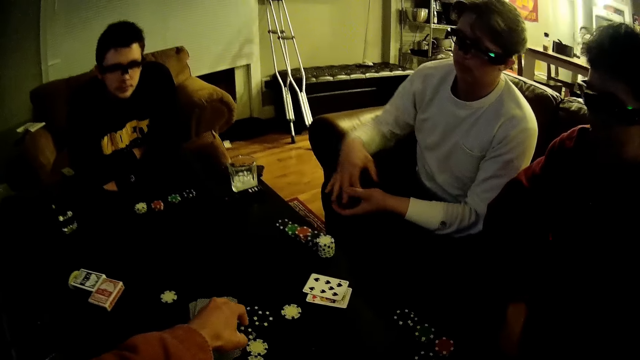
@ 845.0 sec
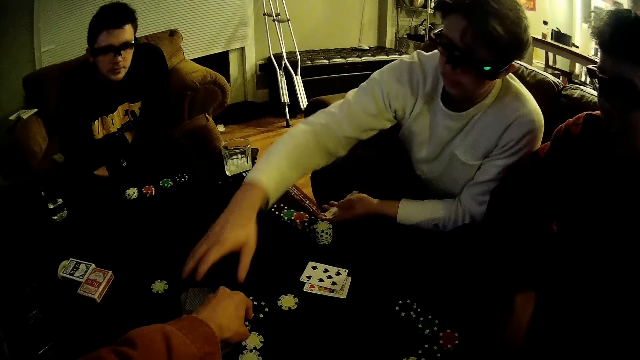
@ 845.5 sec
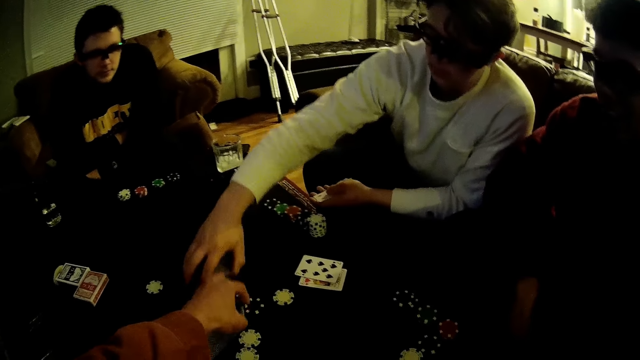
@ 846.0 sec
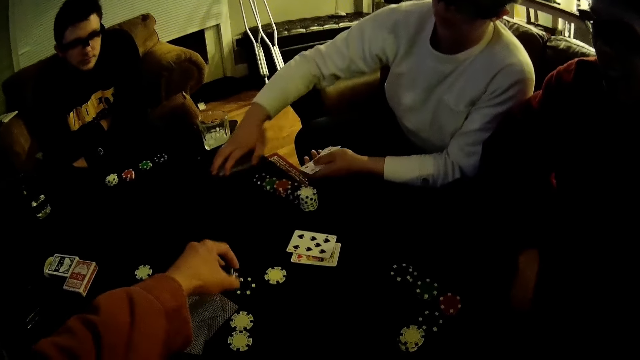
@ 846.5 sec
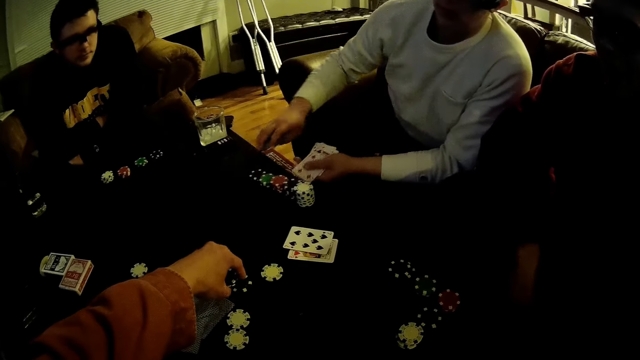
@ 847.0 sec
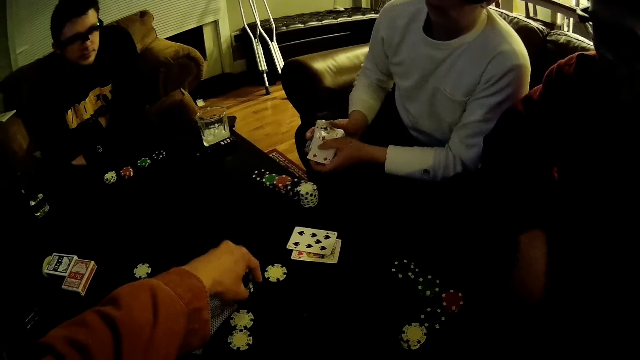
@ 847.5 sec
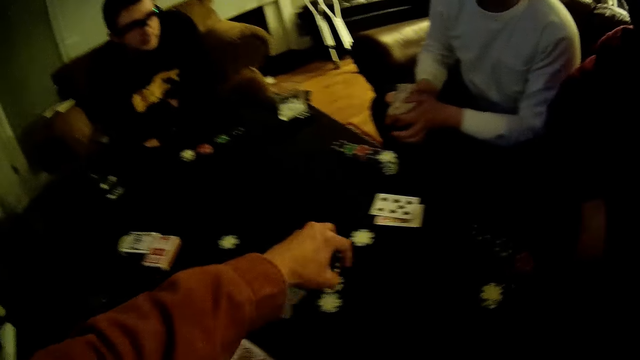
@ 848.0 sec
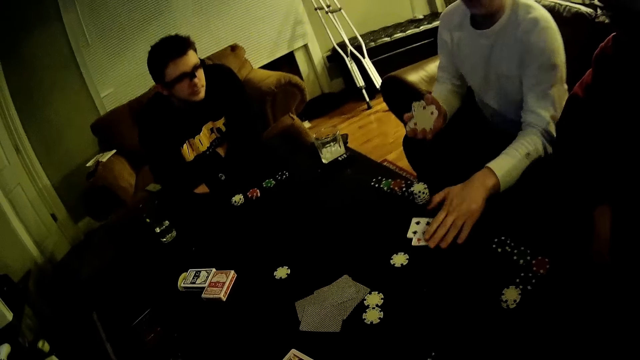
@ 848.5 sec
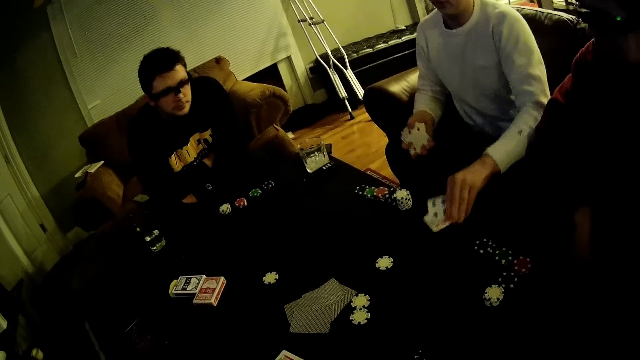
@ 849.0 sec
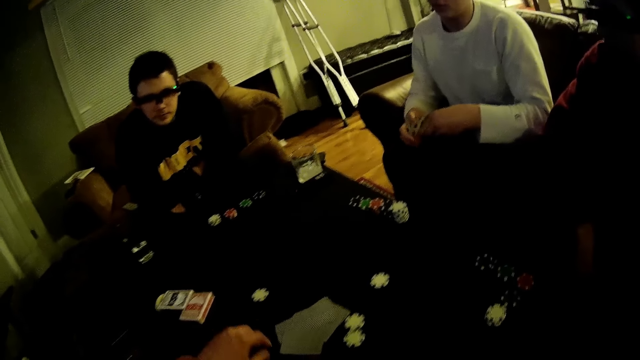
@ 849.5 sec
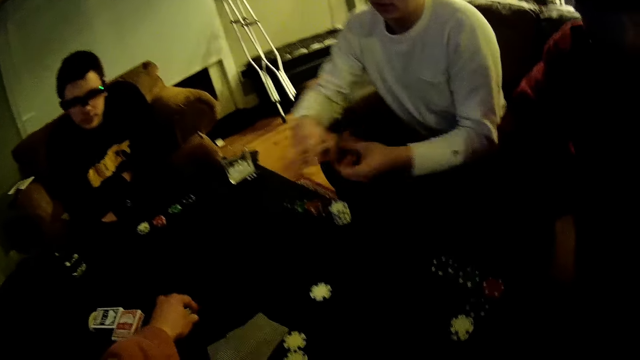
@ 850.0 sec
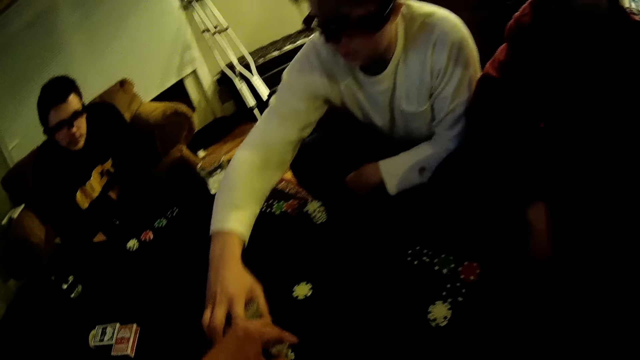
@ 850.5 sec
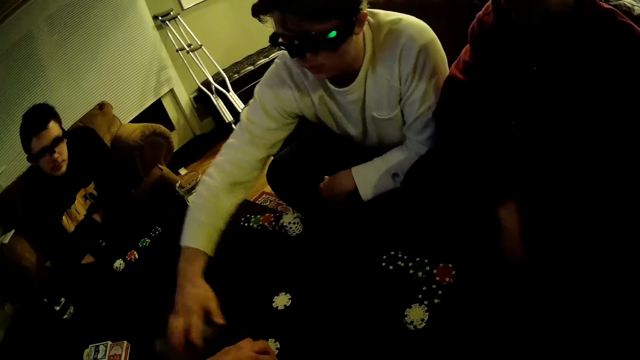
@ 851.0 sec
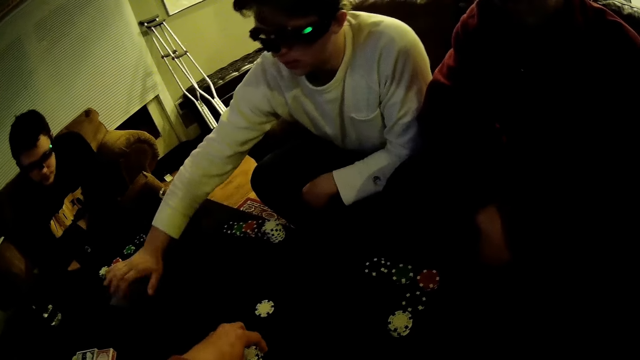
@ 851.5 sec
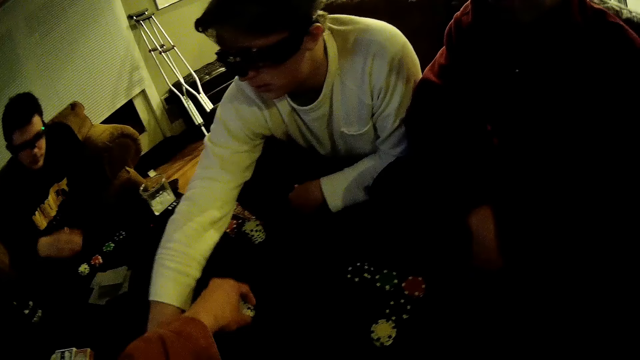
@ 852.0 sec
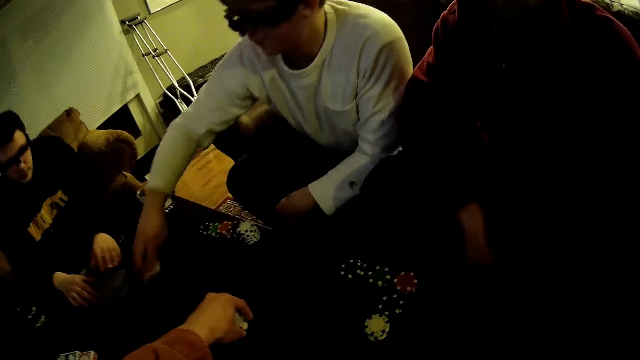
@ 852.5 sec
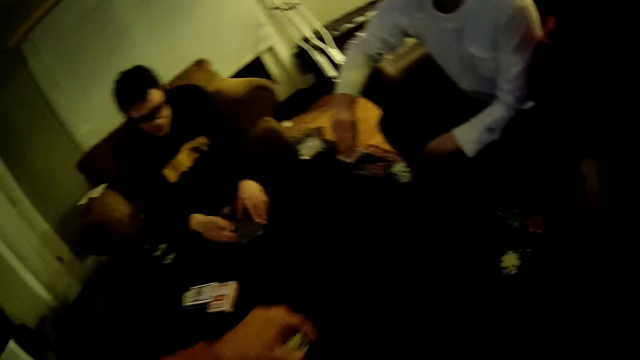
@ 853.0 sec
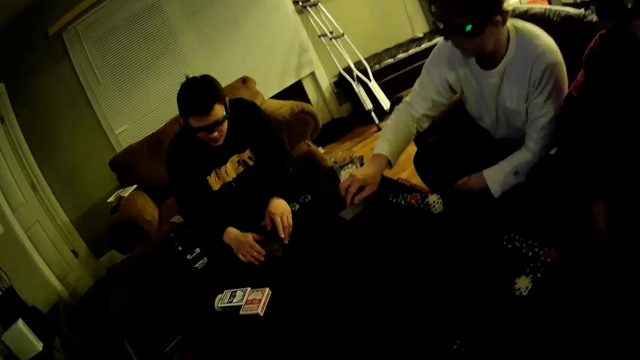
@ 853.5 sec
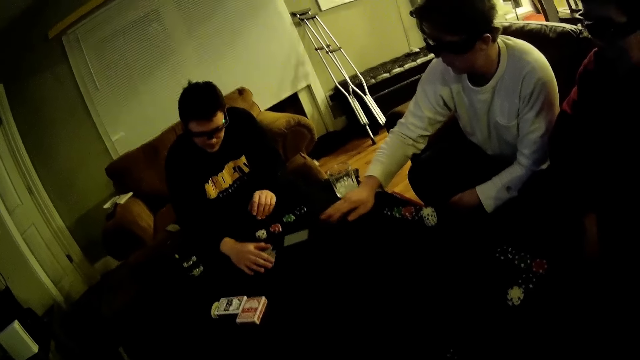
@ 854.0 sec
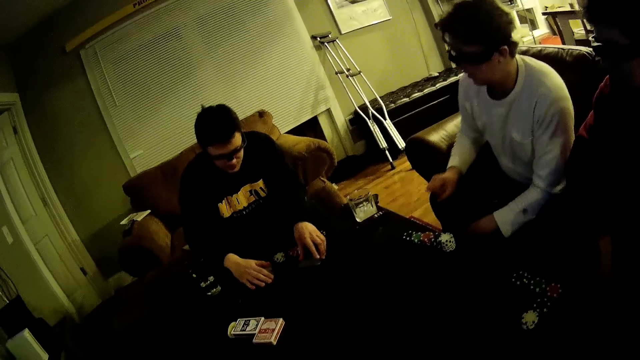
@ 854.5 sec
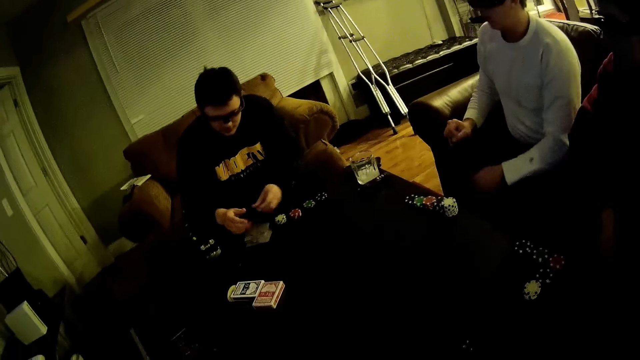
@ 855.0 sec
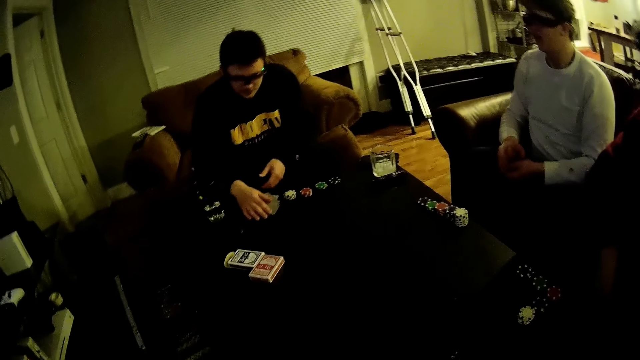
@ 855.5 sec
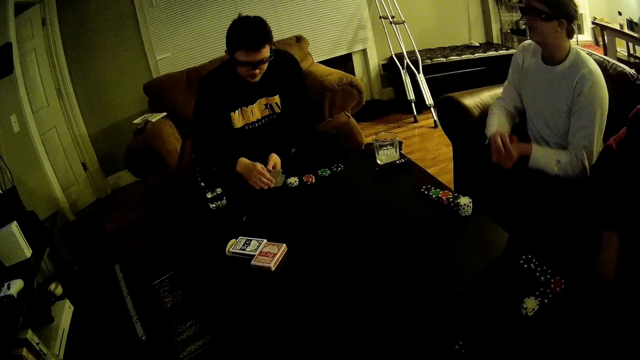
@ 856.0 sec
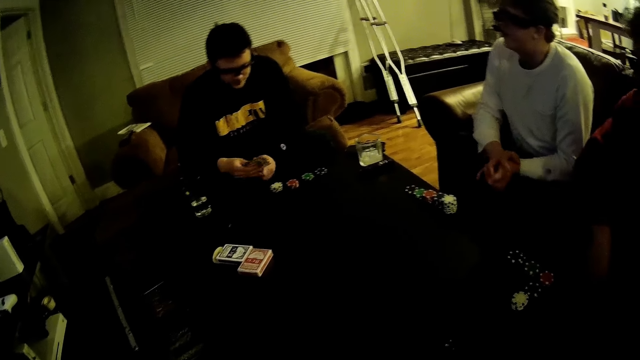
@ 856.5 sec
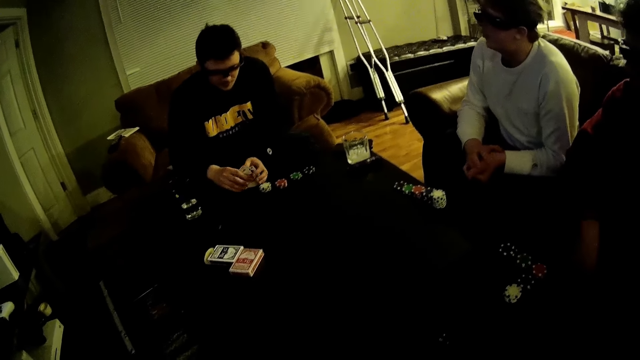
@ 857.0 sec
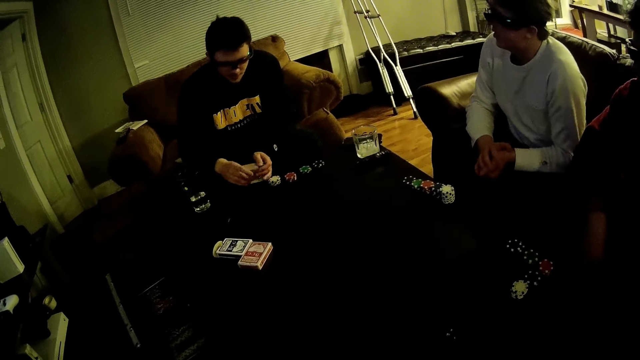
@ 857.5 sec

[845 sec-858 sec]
A man passes the cards in his right hand to his left hand. The camera wearer picks up poker chips on the table with his left hand. The man picks up some cards on the table with his right hand. The man drags poker dice on the table and picks up the poker dice from the table. The man passes the cards in his left hand to his right hand. The man picks up some cards on the table with his left hand. The camera wearer picks up the poker chips on the table with his left hand. The man places the cards on the table with his right hand. Another man touches the cards on the table with both hands. The first man moves a card on the table with his right hand. The first man flips the card in his right hand on the table. The first man moves the card to the other man. The other man shifts the cards on the table with his right hand. The other man picks up the card on the table with his left hand, passes the card in his left hand to his right hand, and places the card in his right hand on the cards on the table. The camera wearer looks around. The other man packs the cards on the table with both hands.

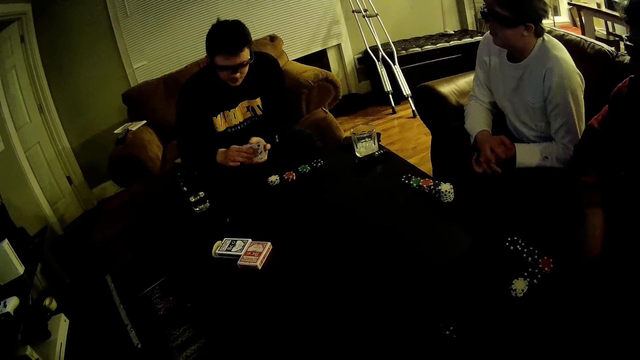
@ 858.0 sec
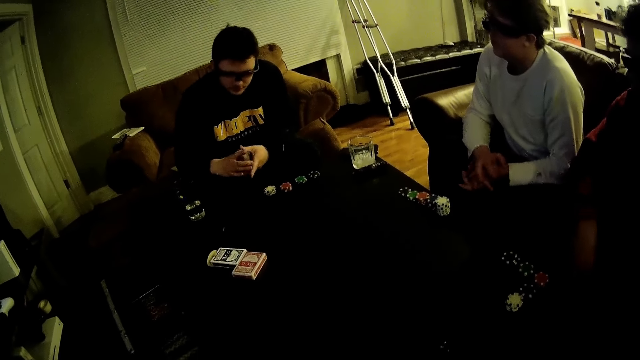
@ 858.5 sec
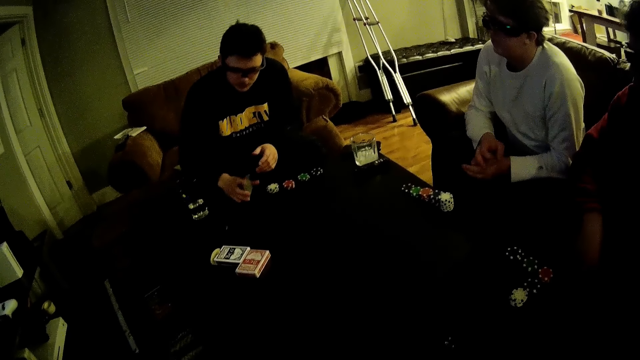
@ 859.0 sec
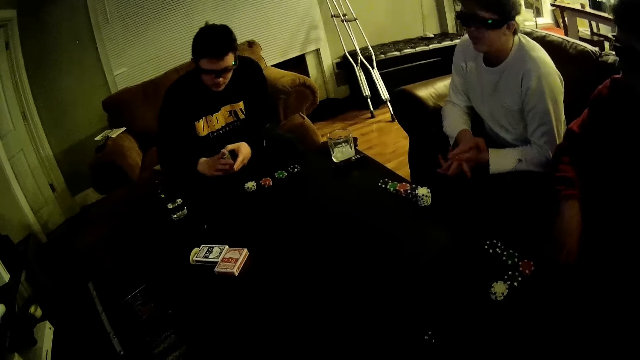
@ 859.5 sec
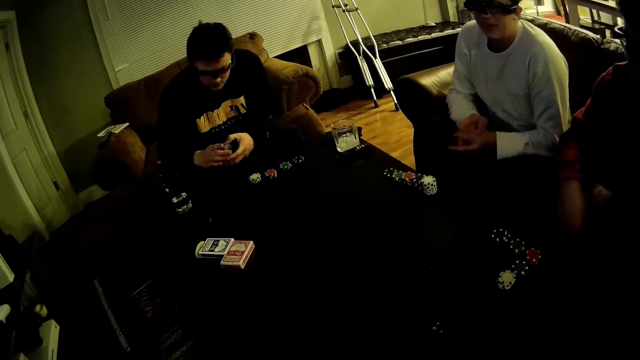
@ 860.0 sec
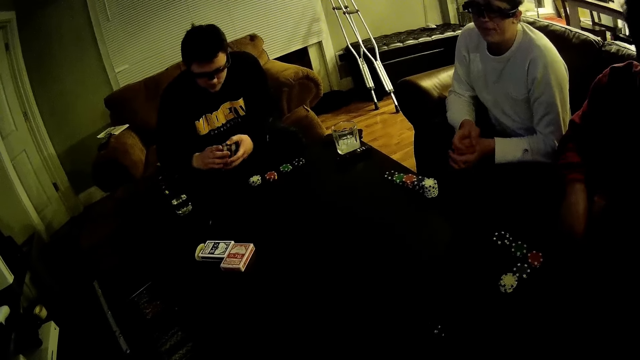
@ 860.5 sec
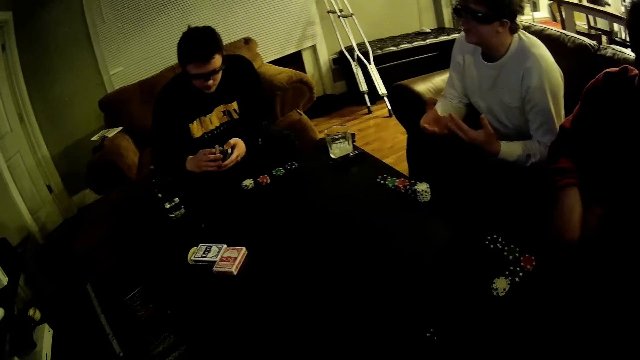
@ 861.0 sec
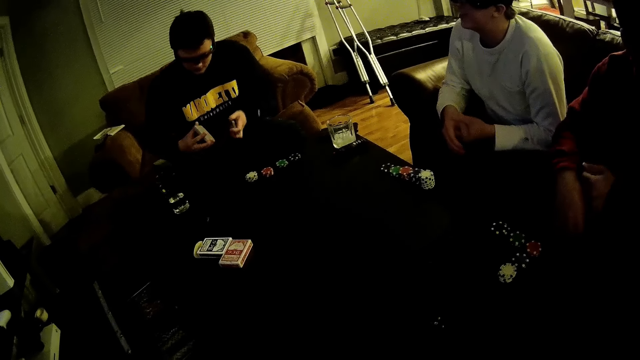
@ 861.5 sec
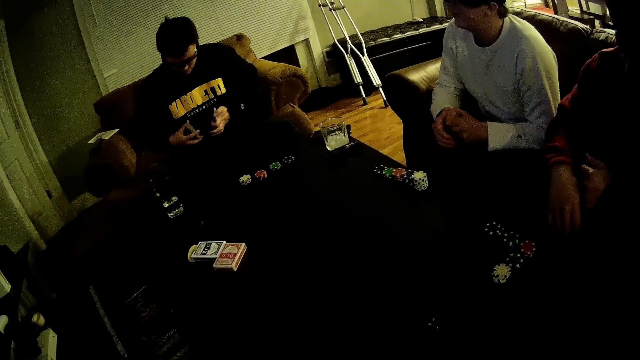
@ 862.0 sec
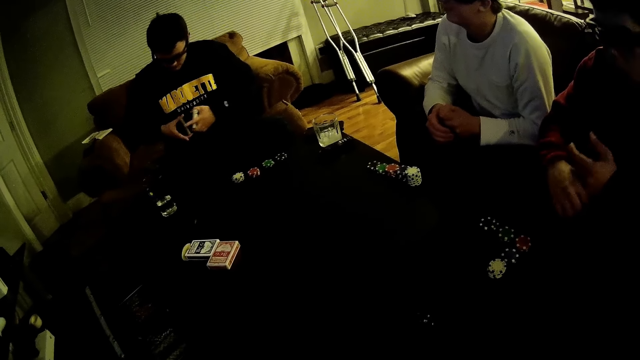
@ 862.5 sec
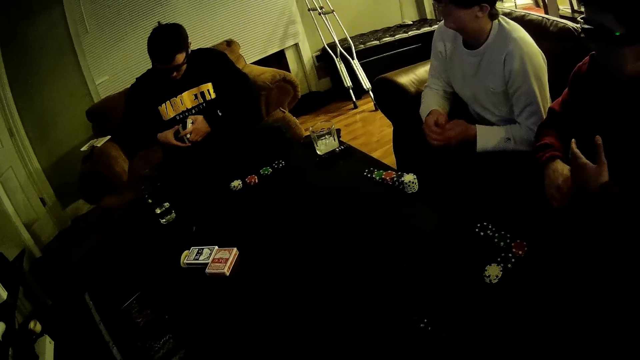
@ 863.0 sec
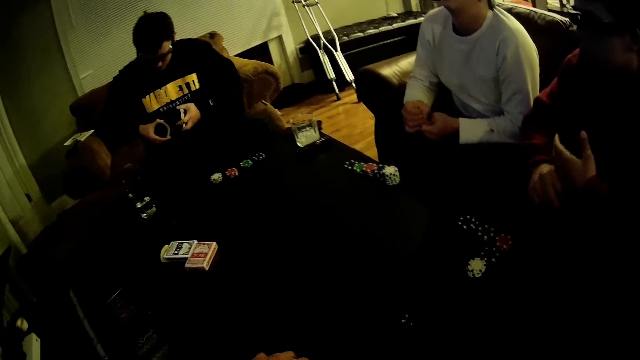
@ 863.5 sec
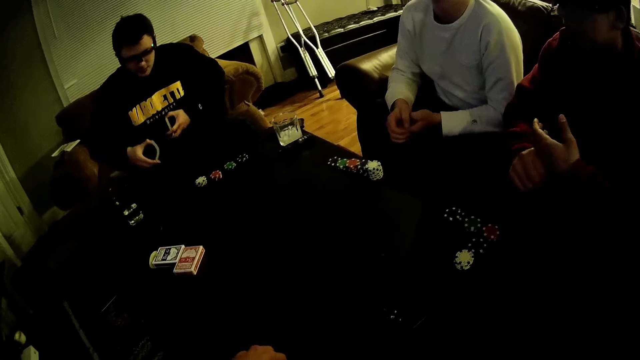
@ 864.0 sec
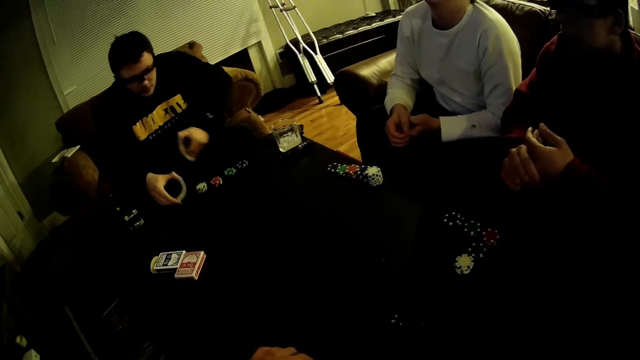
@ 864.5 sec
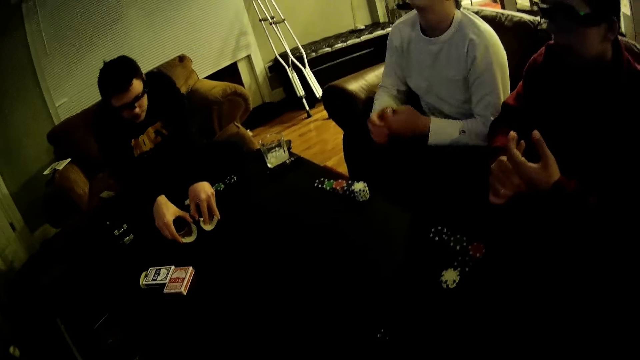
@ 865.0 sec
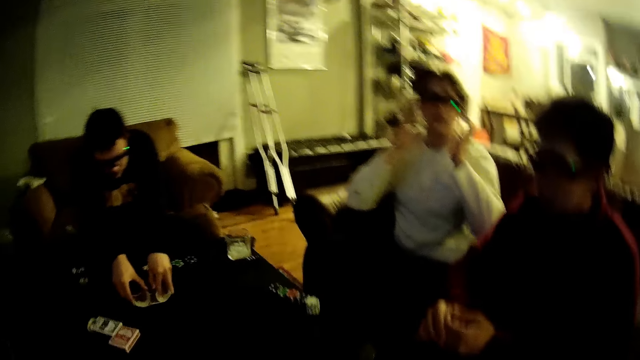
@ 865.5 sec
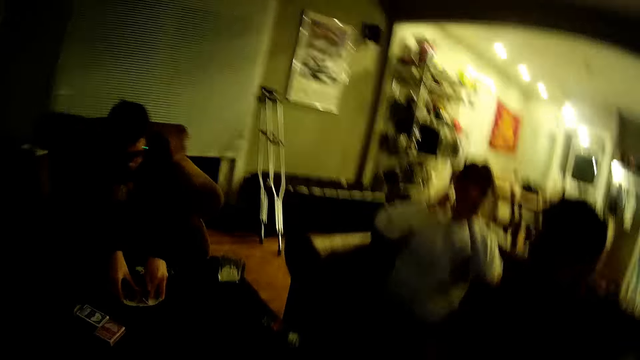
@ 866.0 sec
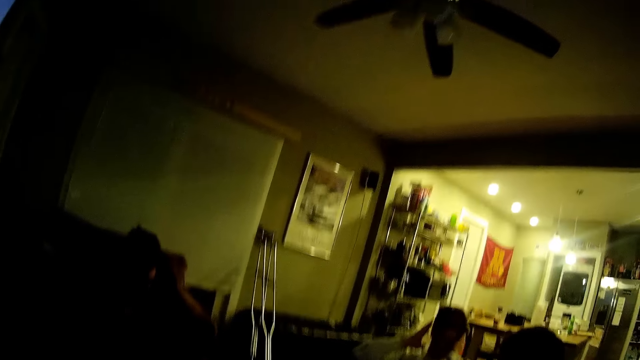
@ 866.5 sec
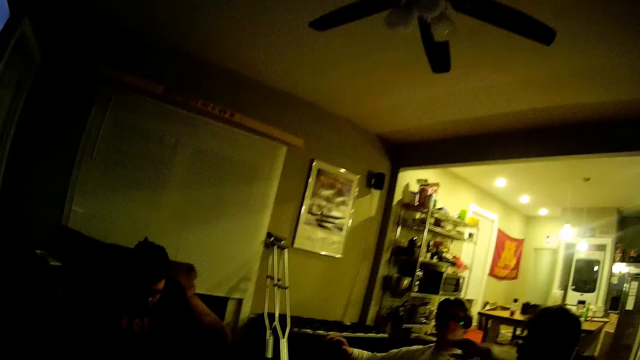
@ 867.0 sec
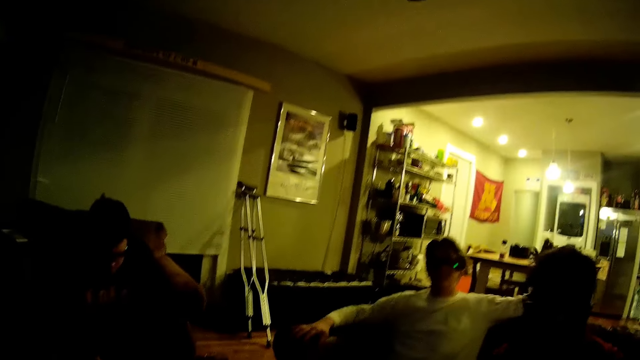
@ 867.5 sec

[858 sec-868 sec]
A man hits the table with the cards in his right hand. He shuffles the cards, talks, and gesticulates with both hands. He places the cards on the table with both hands. The camera wearer looks around. Another man touches the glasses on his face with both hands.
